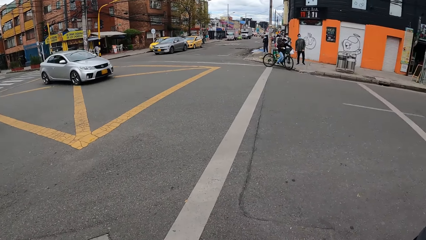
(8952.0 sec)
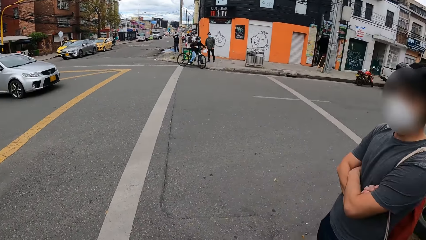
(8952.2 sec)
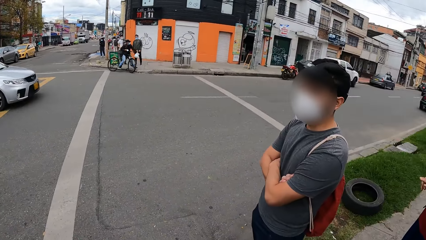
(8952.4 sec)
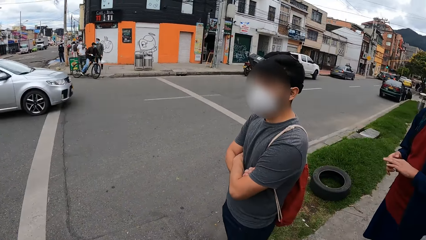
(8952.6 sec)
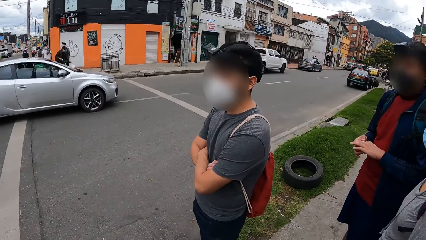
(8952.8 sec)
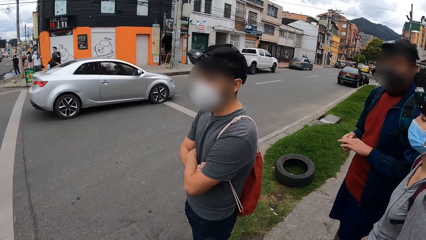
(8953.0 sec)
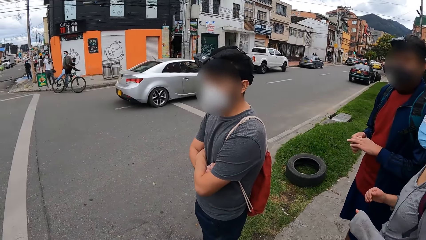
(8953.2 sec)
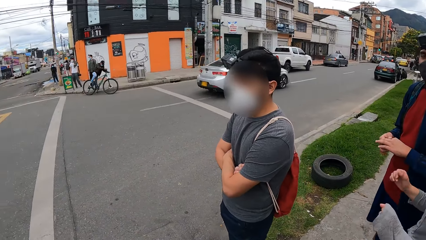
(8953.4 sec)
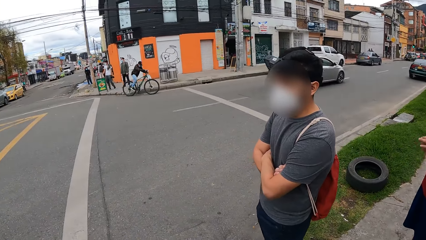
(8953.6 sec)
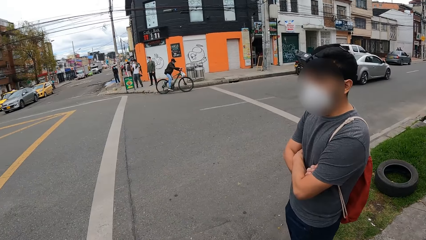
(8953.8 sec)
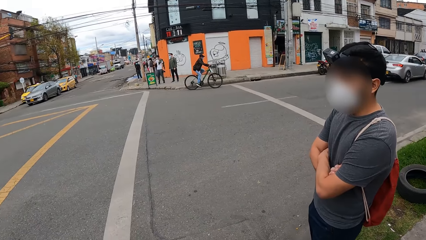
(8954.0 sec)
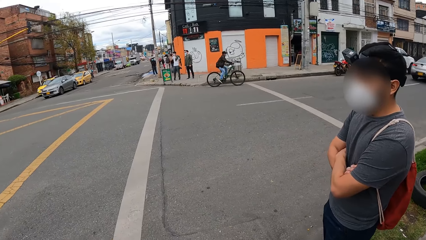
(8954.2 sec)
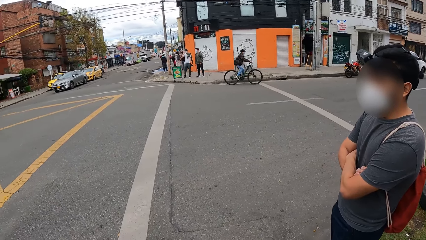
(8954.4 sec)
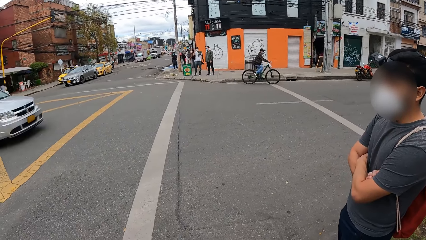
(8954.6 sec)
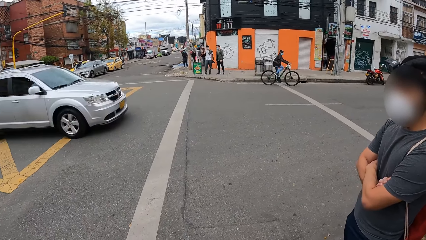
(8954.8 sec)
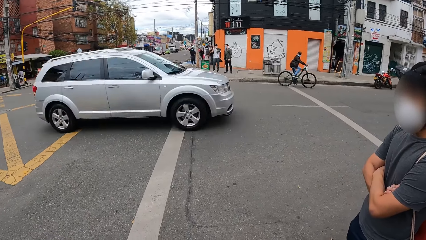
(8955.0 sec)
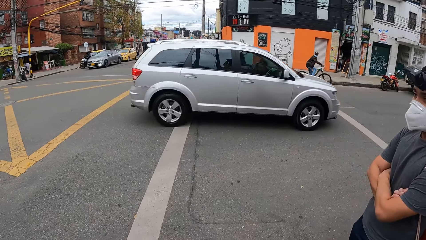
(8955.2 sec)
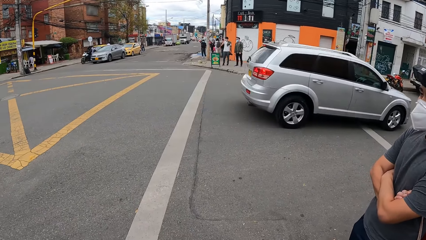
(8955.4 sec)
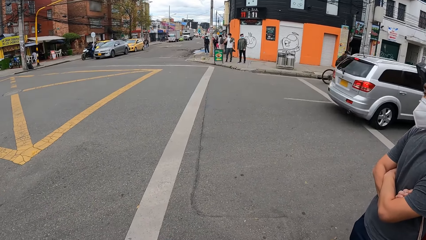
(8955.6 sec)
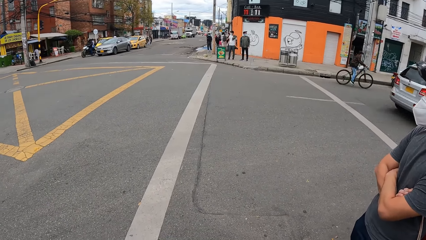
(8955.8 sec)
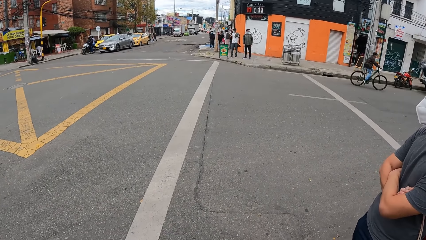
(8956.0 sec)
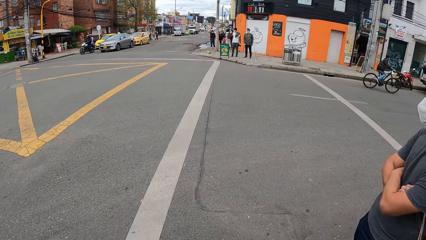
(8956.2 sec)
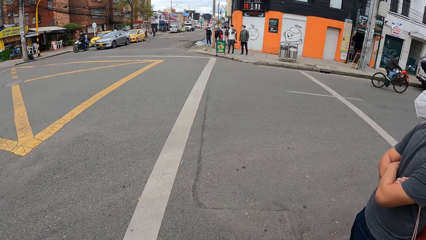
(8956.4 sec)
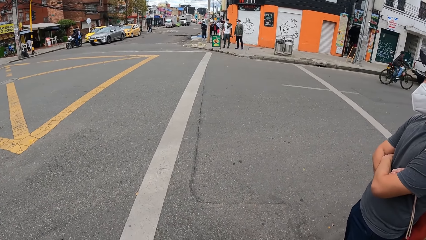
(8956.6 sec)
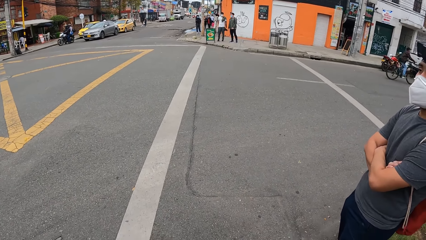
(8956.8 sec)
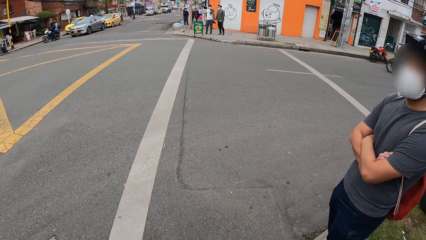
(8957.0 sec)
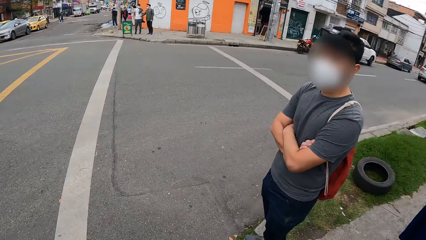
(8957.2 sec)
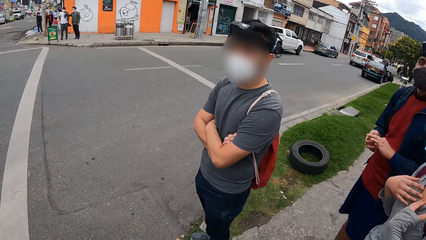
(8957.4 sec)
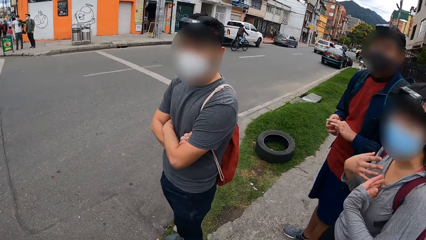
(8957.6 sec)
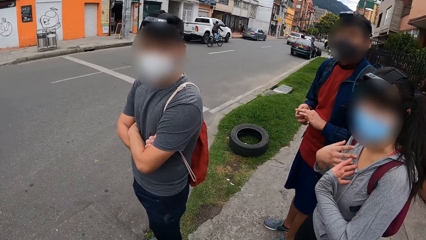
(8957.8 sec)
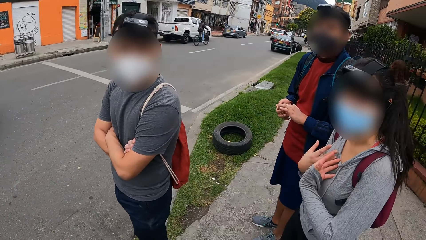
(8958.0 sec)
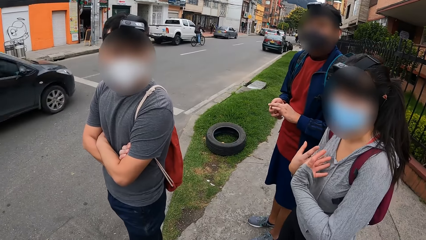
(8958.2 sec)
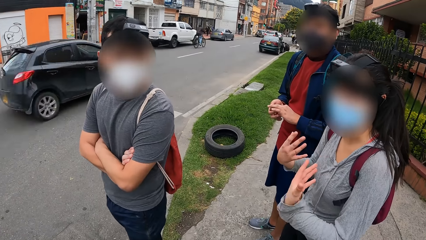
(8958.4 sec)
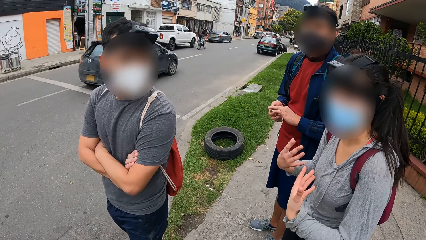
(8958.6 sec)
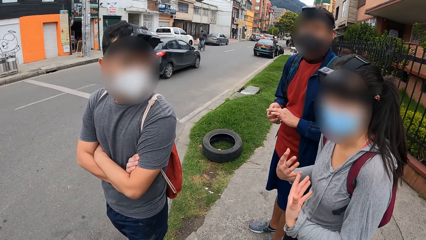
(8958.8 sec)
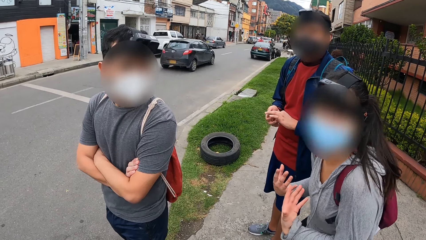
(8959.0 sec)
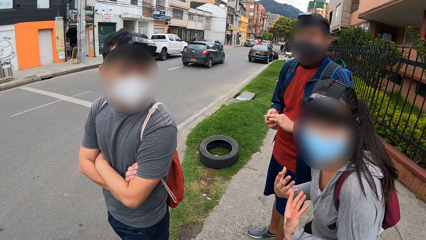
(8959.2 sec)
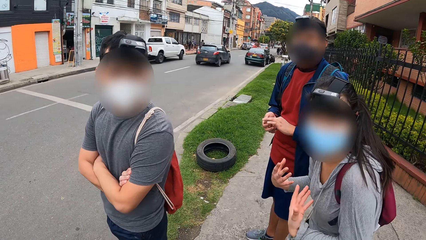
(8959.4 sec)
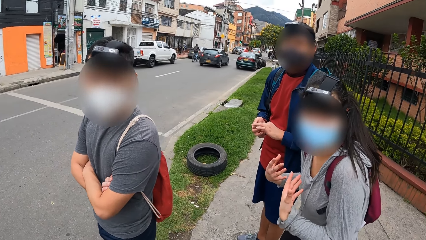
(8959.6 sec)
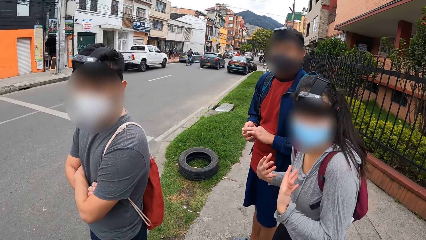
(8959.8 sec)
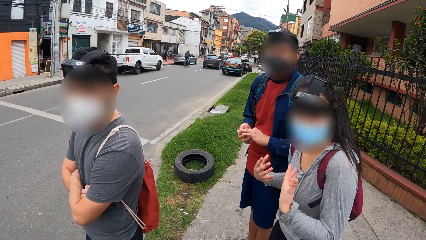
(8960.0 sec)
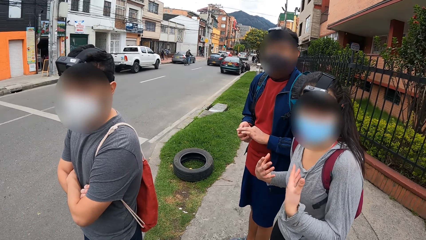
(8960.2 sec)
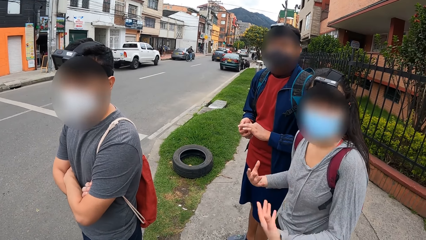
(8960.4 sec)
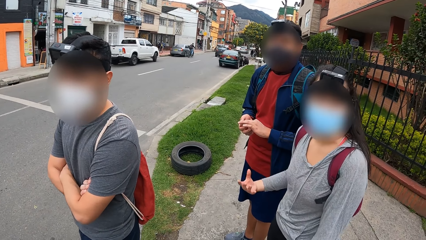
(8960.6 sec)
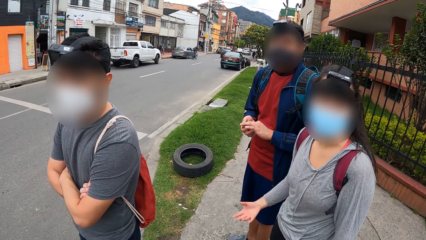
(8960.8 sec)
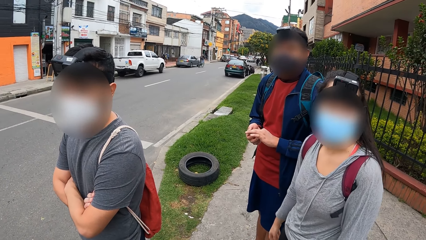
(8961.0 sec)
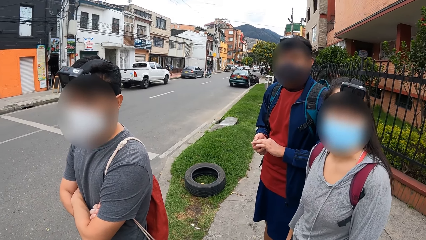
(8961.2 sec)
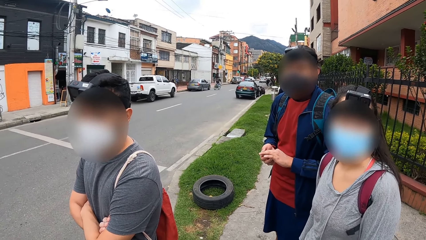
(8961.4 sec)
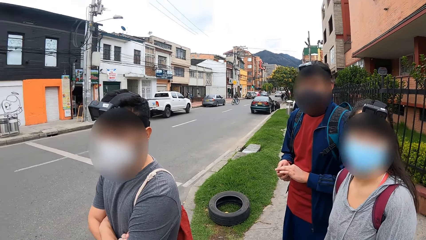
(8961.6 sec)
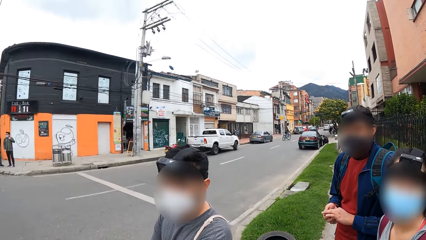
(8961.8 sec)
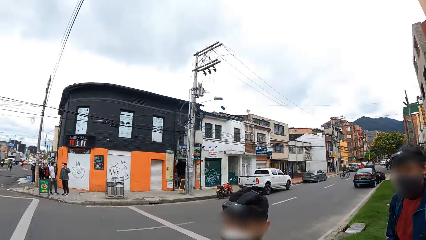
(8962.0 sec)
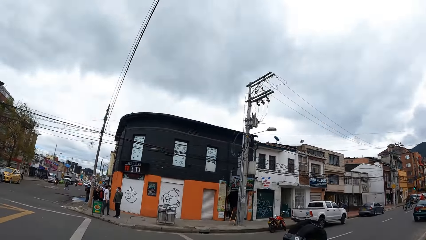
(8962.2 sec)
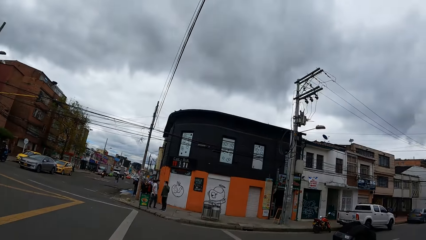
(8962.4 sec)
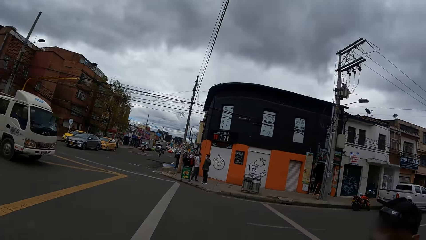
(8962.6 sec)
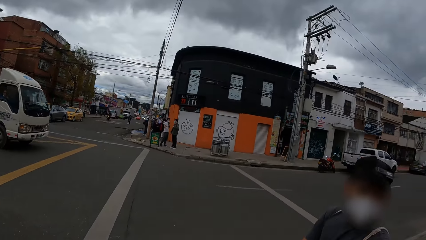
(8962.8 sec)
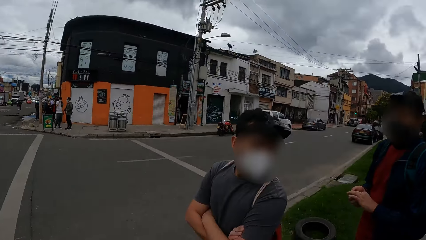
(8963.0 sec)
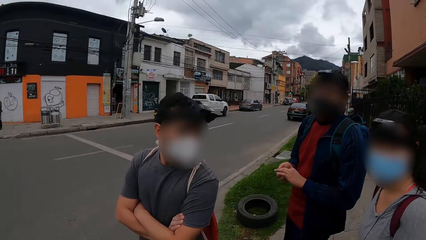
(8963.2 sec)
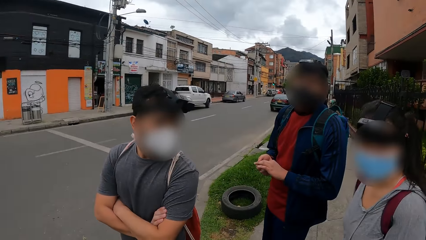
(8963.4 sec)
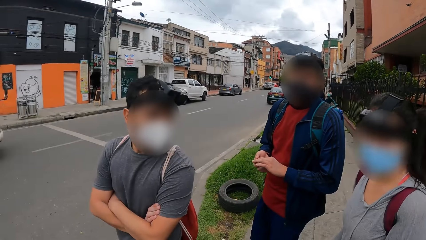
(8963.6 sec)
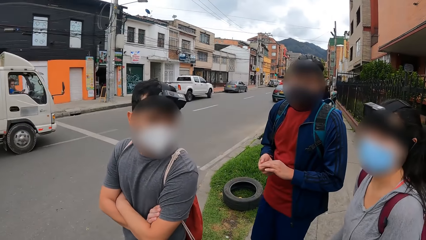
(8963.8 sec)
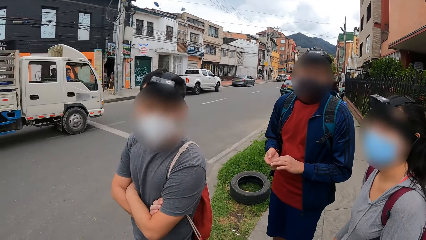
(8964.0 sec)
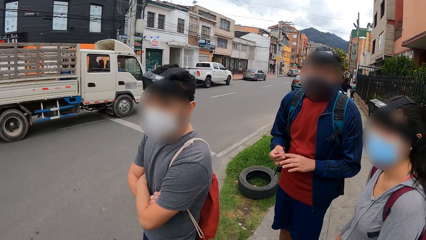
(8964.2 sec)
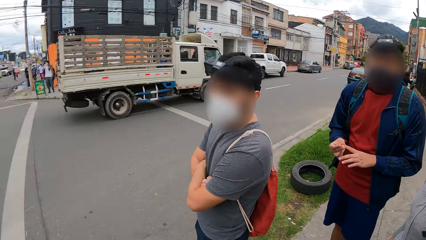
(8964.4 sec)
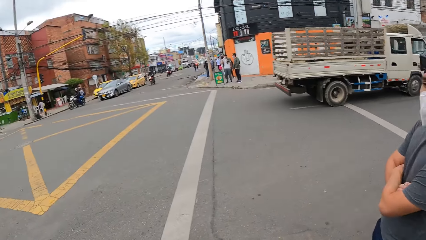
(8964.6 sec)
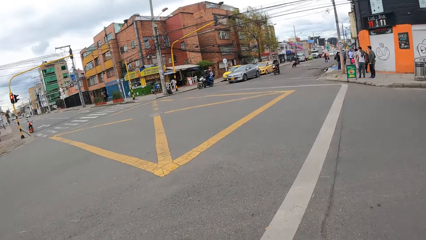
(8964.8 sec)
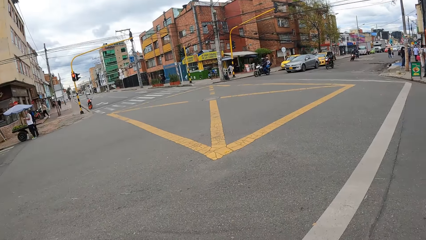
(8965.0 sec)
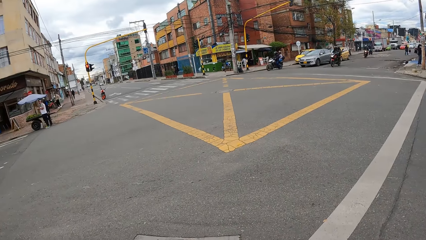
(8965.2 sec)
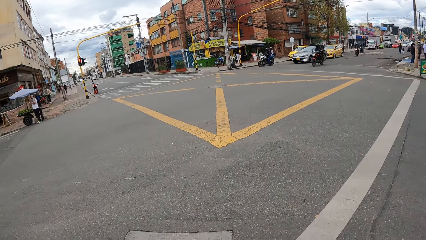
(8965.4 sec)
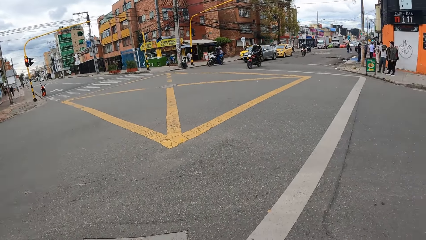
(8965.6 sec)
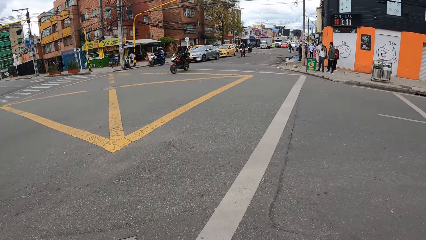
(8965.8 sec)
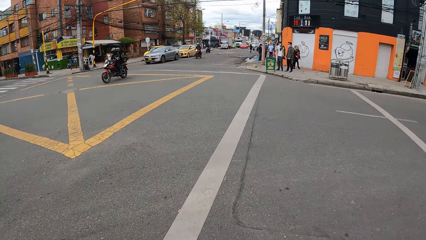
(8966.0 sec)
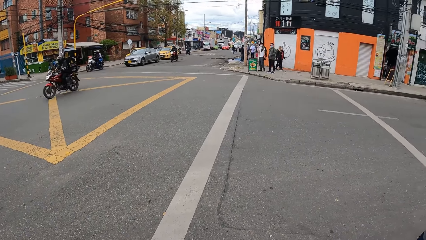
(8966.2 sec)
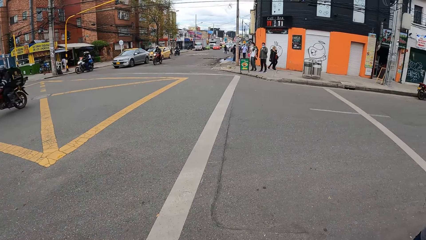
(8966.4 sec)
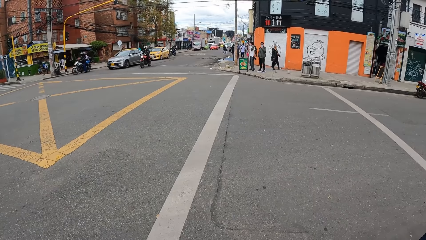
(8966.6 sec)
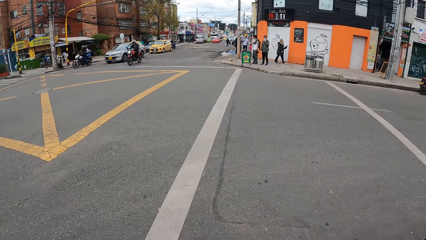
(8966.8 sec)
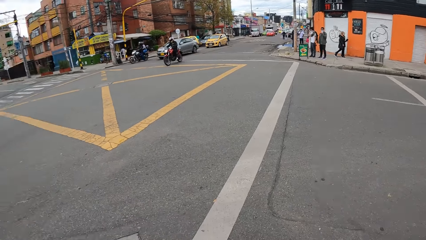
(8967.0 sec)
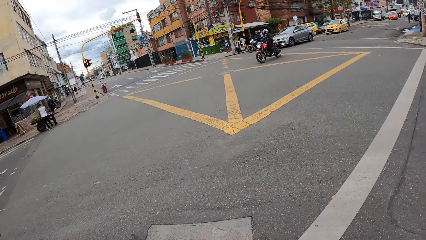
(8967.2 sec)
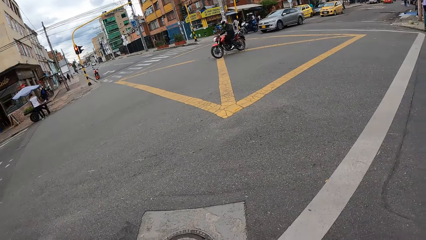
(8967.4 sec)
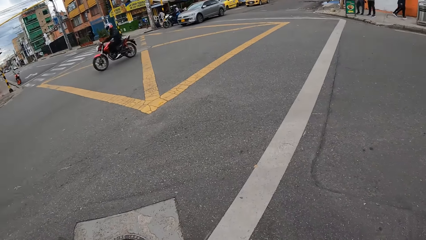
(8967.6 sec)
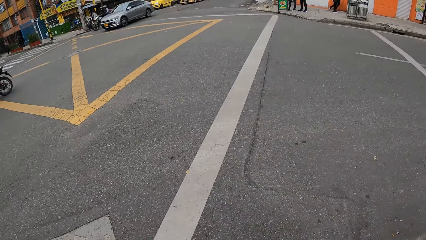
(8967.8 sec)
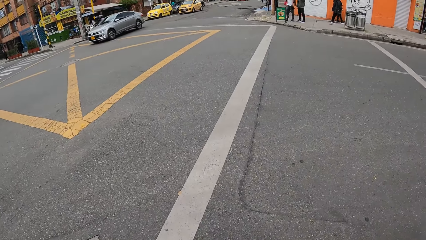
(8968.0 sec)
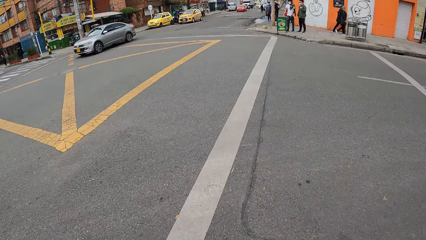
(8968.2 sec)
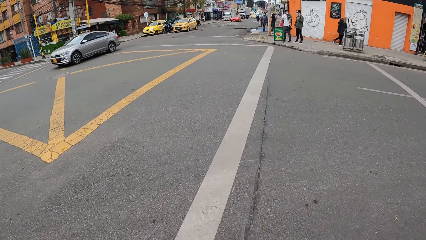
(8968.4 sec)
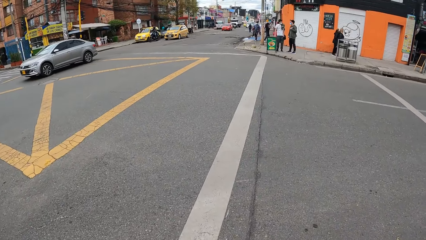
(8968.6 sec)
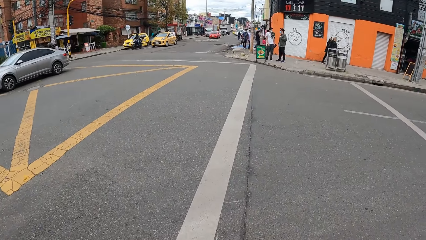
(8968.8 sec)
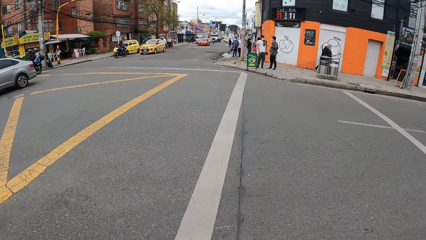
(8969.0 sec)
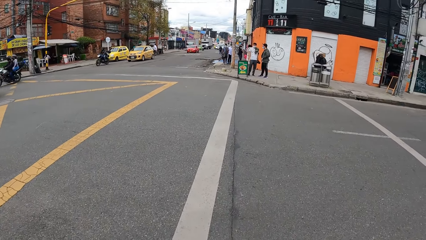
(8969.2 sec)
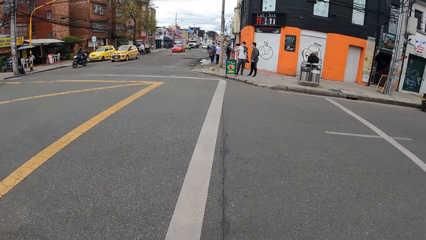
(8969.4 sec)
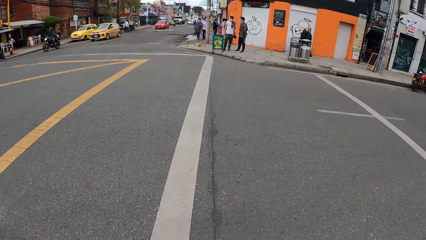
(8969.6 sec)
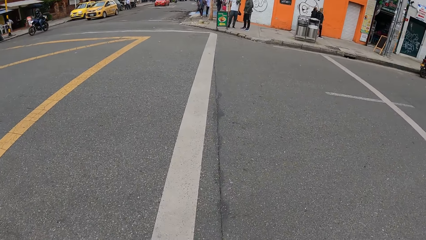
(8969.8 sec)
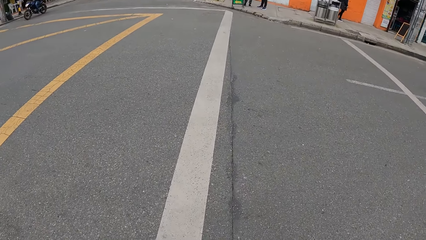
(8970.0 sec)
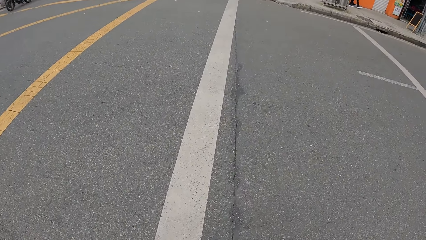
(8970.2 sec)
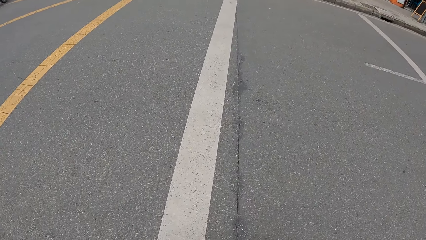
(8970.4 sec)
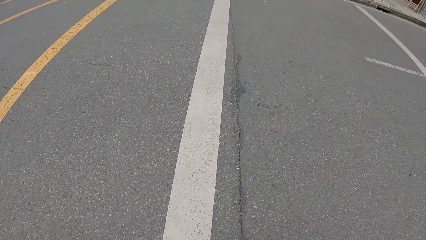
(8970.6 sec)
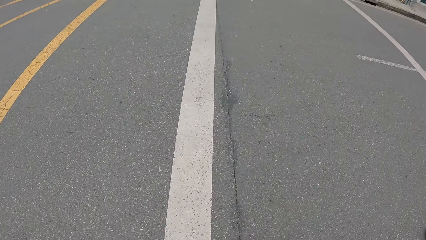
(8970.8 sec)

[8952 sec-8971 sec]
The camera wearer stands alongside the road. They walk on the road.
